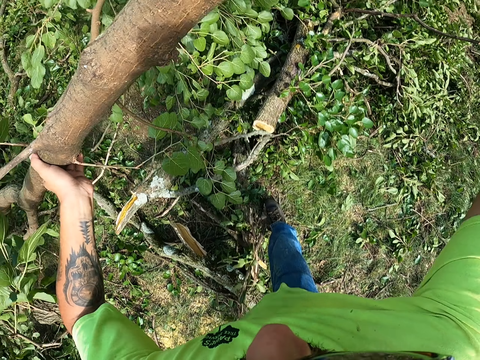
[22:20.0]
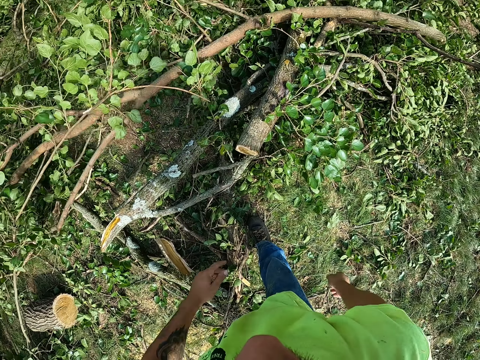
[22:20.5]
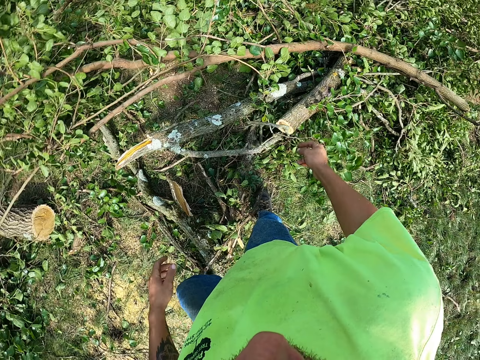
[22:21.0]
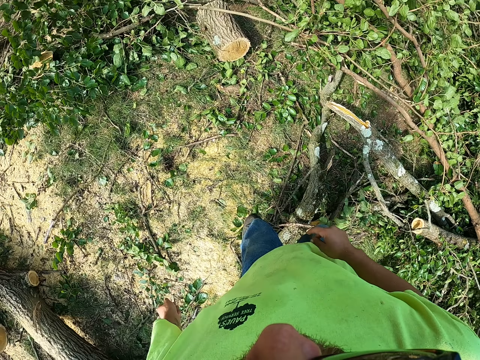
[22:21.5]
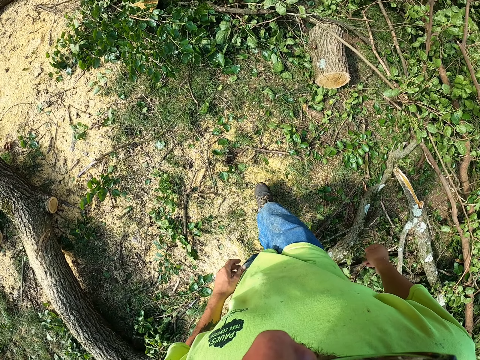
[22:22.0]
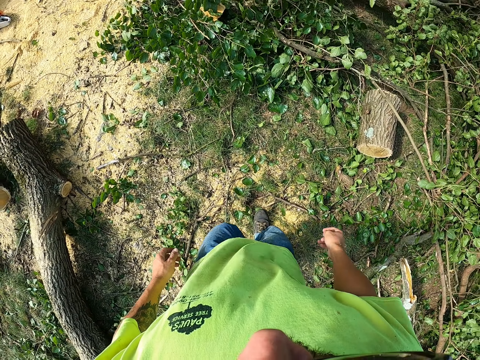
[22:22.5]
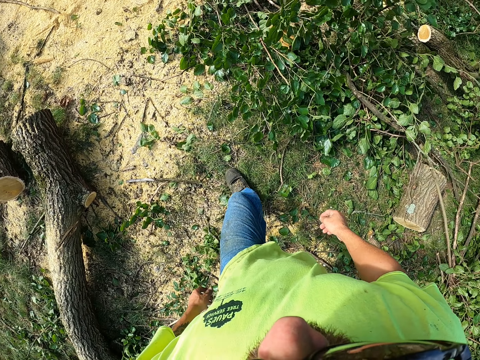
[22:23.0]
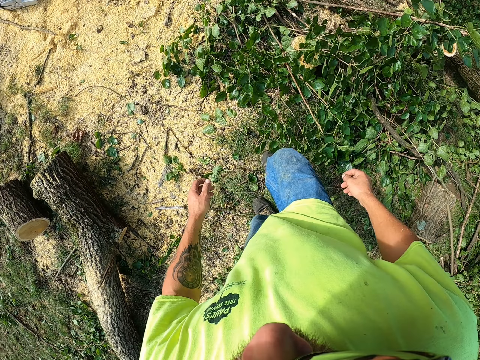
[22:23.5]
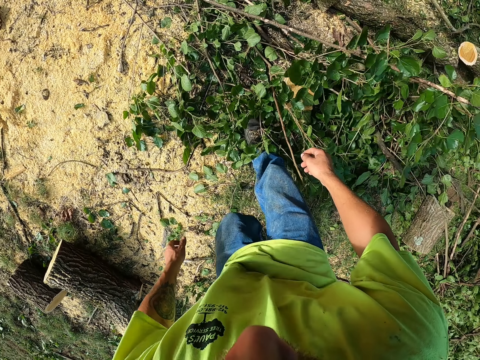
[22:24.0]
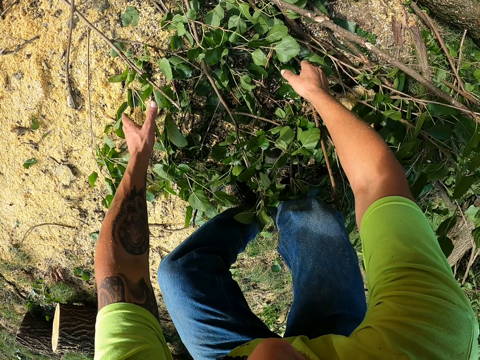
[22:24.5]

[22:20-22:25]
The camera wearer throws the branch in his hands on the ground.

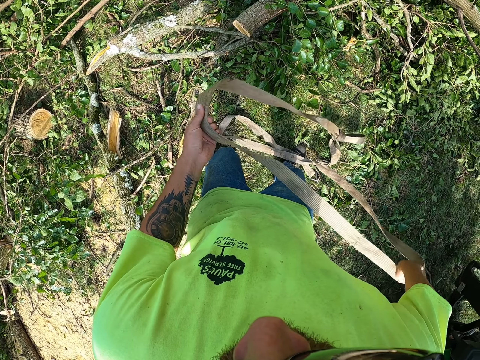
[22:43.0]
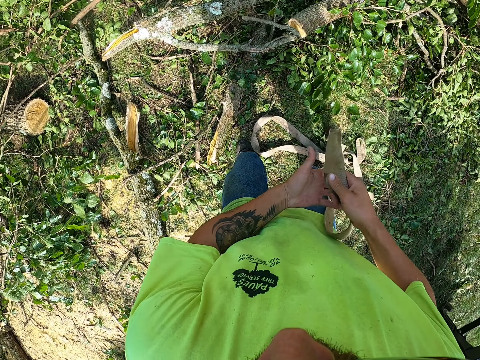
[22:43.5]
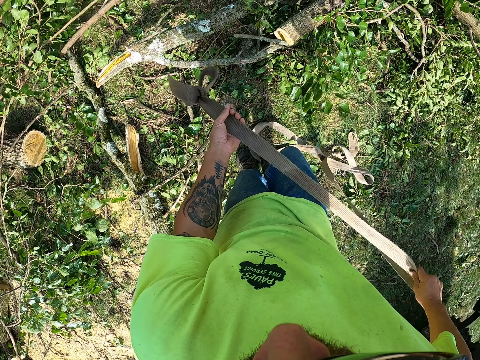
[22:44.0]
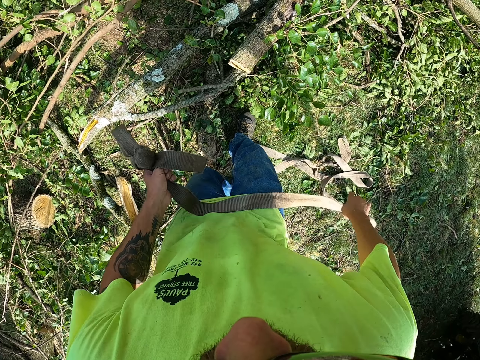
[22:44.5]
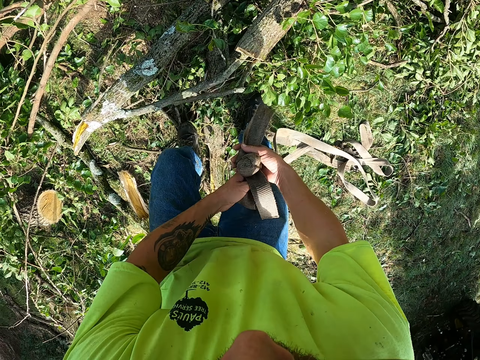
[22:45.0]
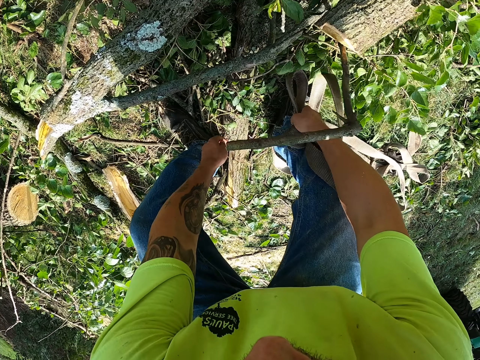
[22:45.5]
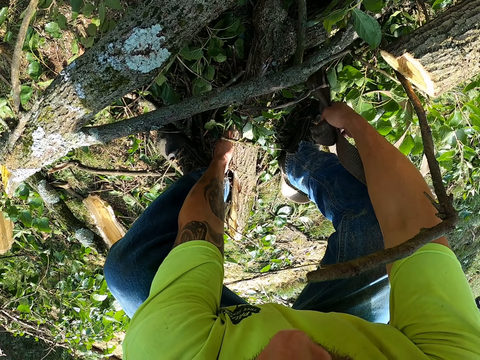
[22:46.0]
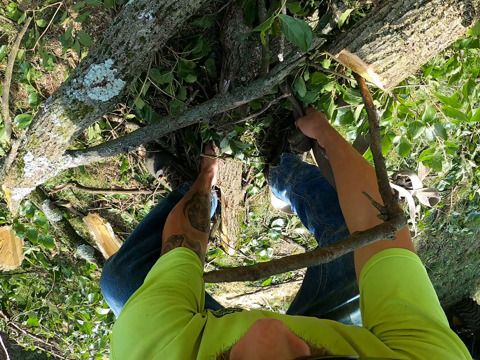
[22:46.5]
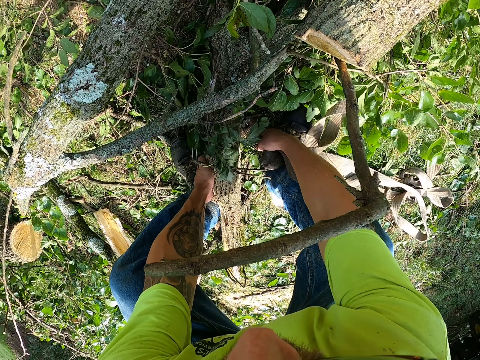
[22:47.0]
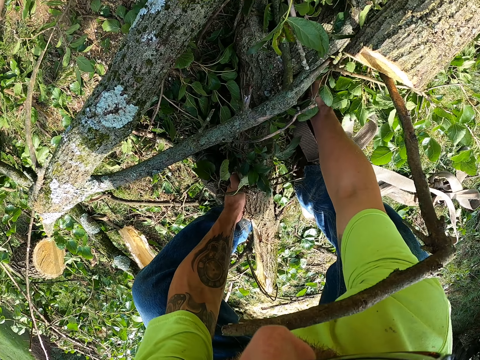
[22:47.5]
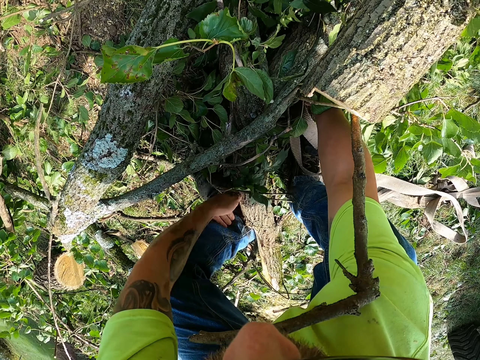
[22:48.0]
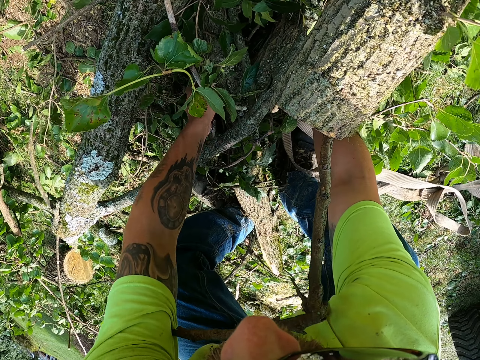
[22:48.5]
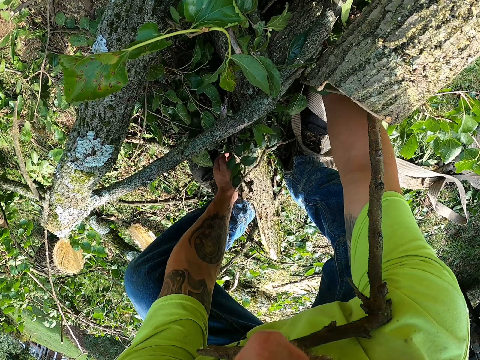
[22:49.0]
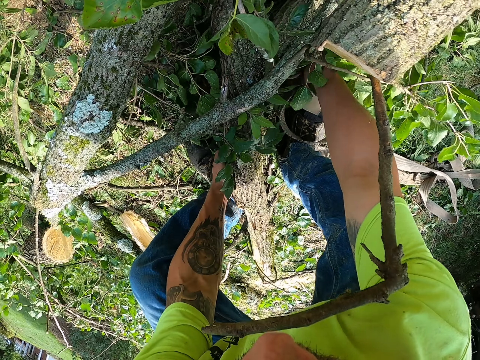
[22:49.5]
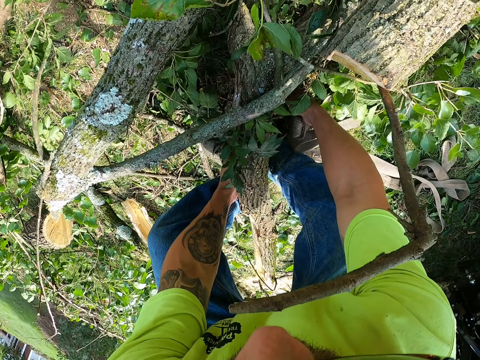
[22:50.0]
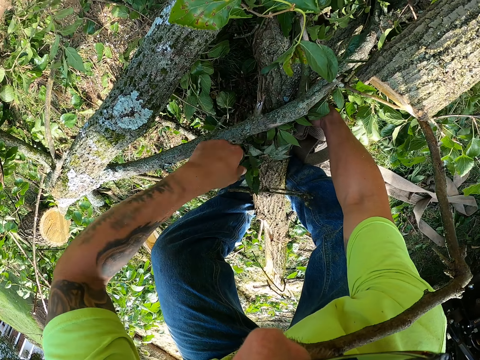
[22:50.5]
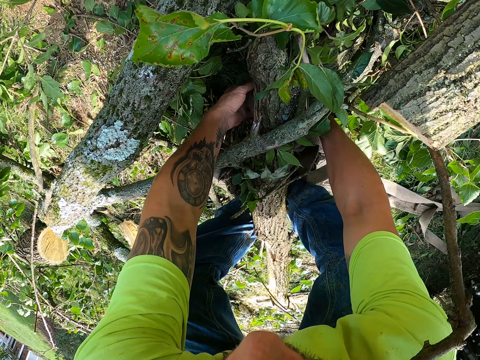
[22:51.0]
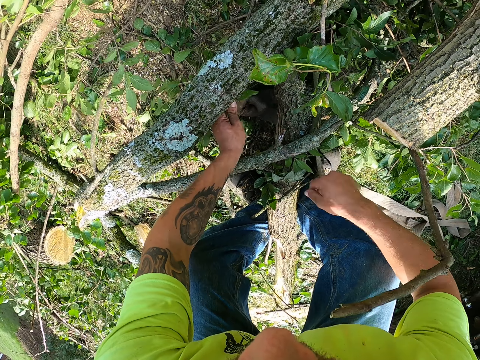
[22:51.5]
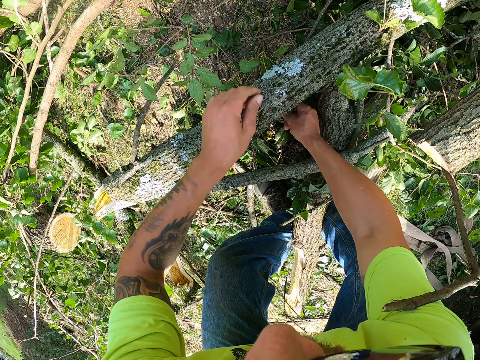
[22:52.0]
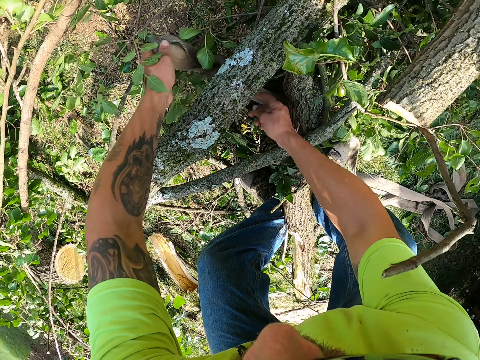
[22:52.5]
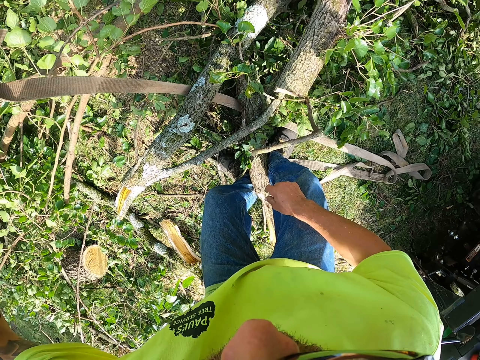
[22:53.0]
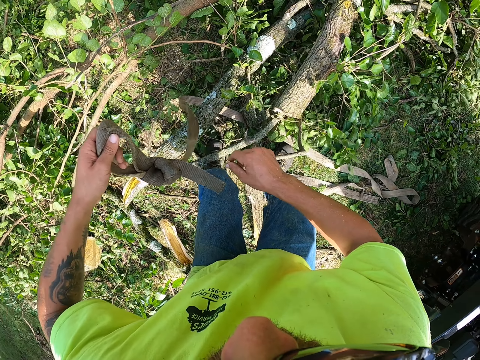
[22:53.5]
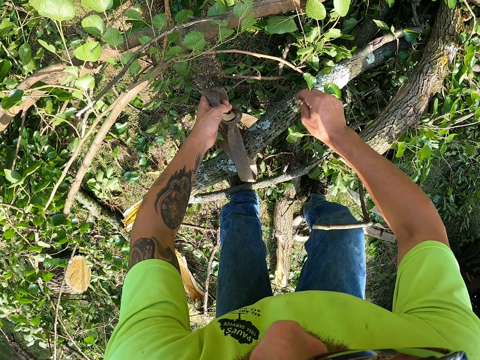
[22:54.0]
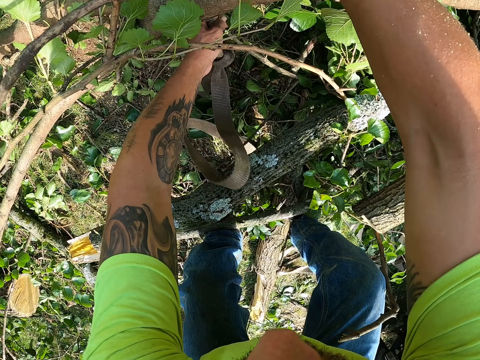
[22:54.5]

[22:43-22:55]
The camera wearer collects the belt from his left hand with his right hand. He lifts a log of wood from the ground with his left hand. He ties the tree branches. He ties the rope on some logs of wood on the ground with both hands.

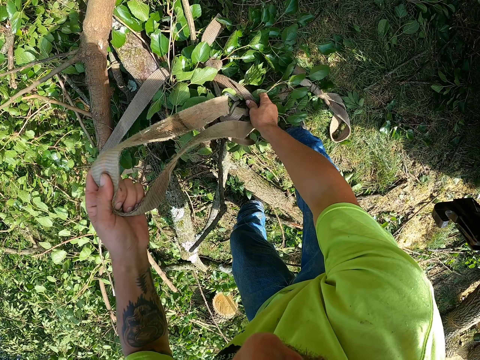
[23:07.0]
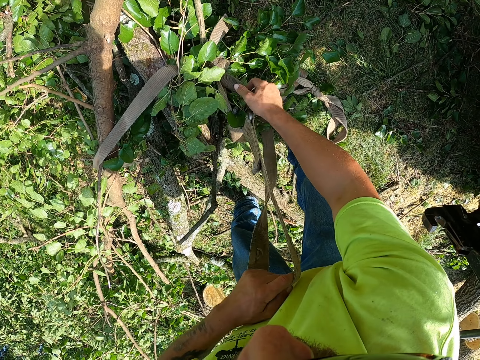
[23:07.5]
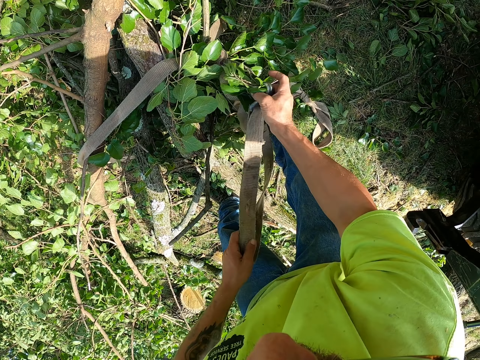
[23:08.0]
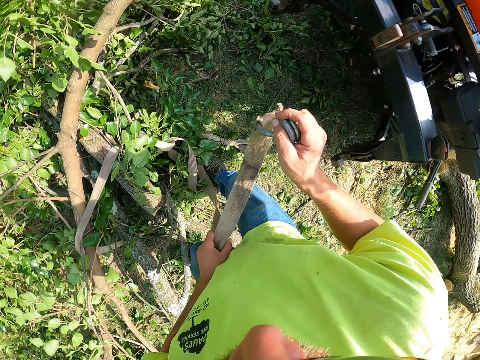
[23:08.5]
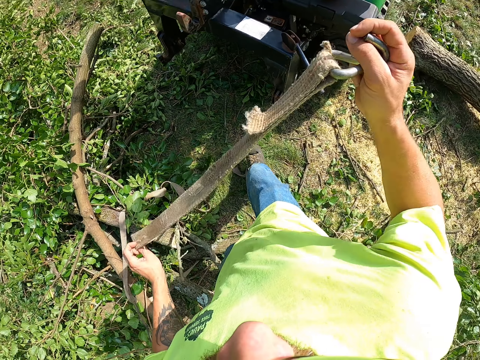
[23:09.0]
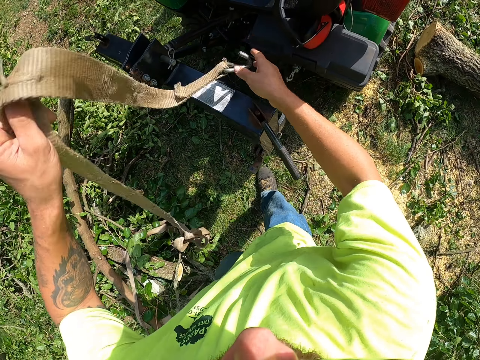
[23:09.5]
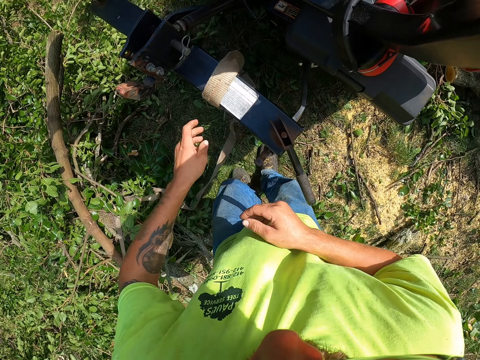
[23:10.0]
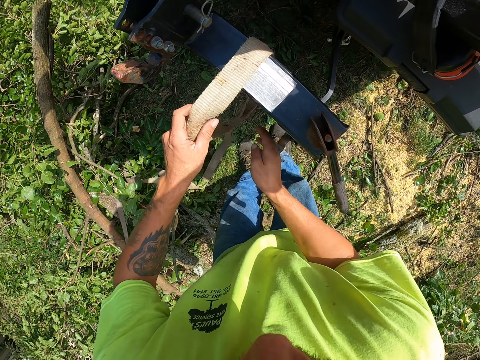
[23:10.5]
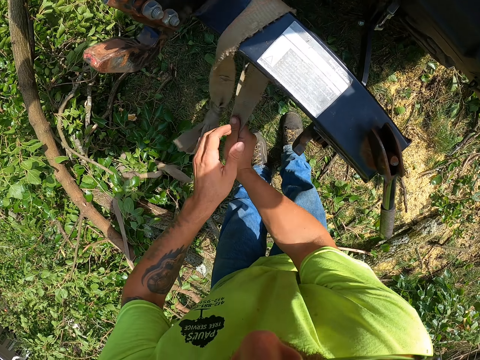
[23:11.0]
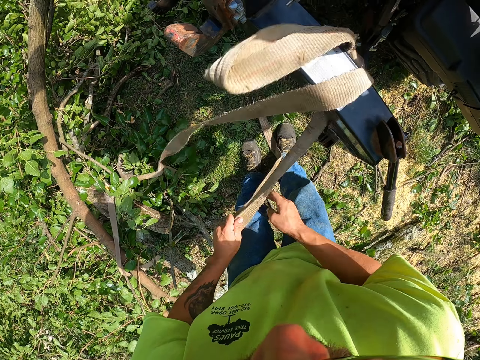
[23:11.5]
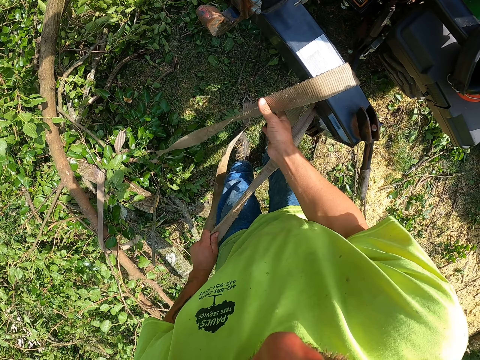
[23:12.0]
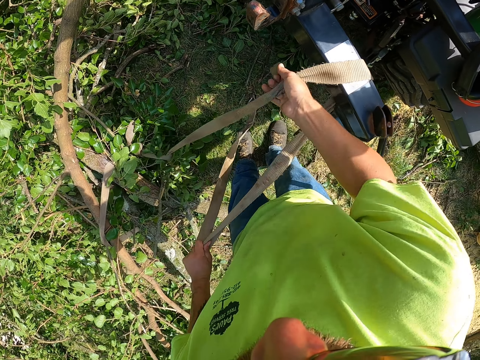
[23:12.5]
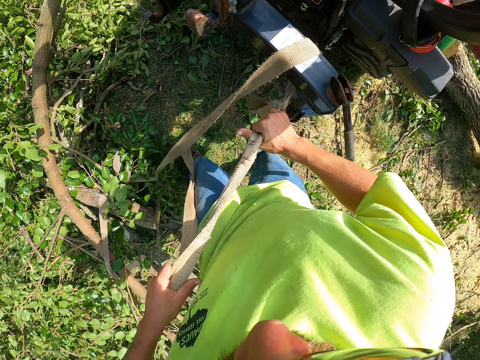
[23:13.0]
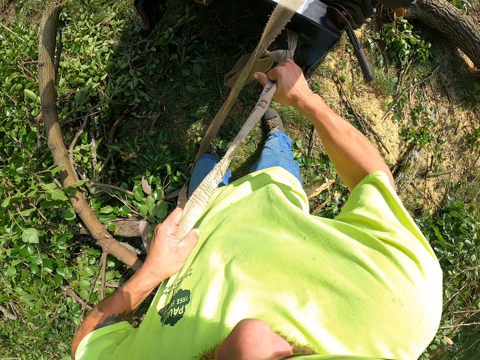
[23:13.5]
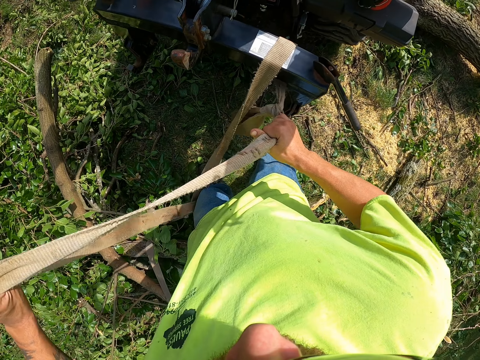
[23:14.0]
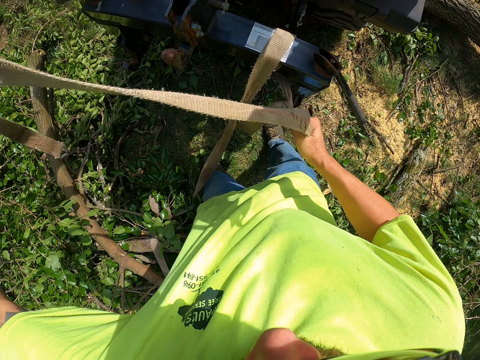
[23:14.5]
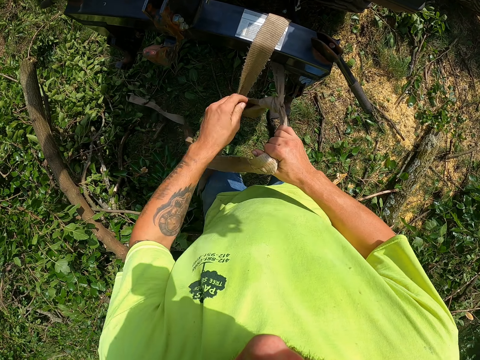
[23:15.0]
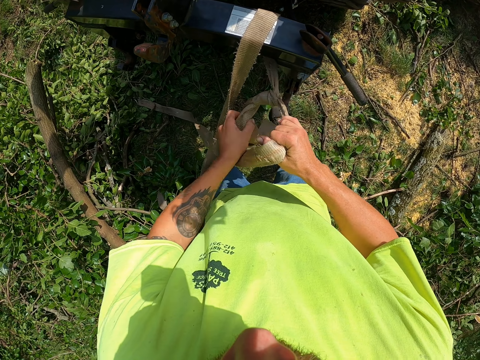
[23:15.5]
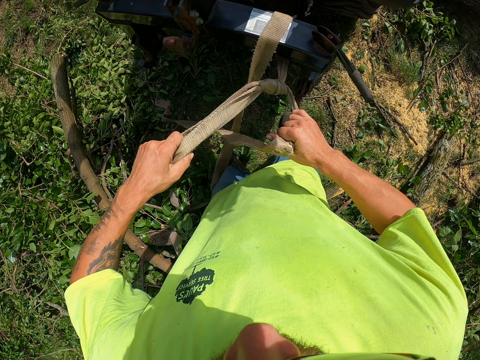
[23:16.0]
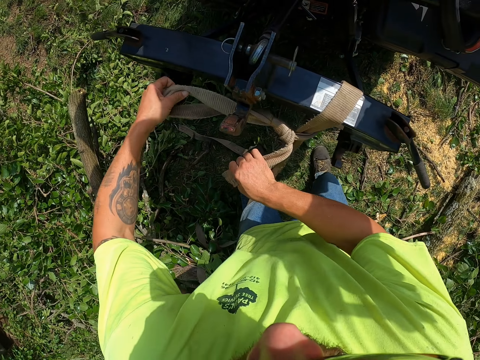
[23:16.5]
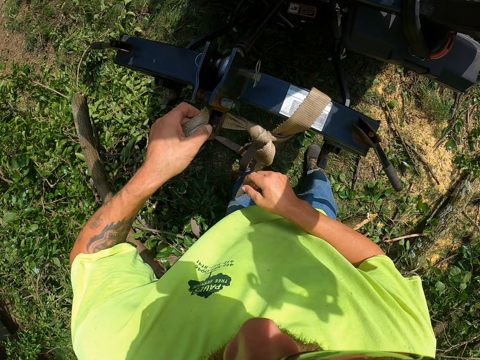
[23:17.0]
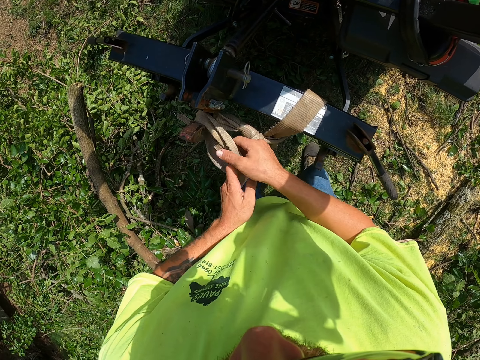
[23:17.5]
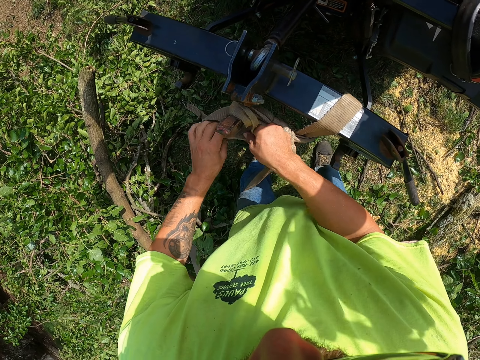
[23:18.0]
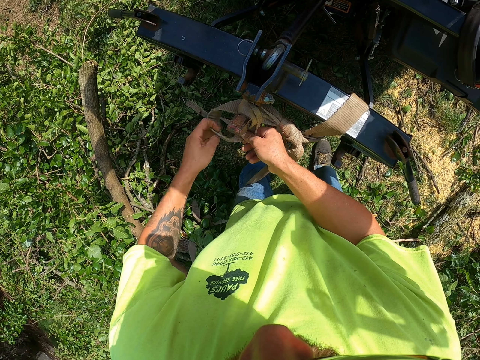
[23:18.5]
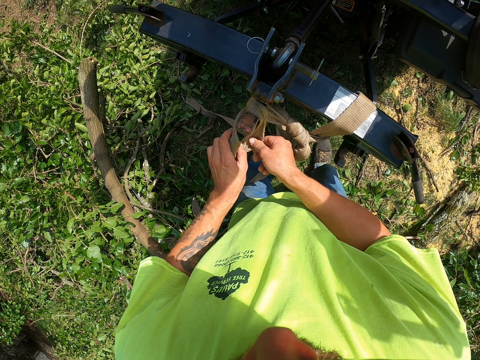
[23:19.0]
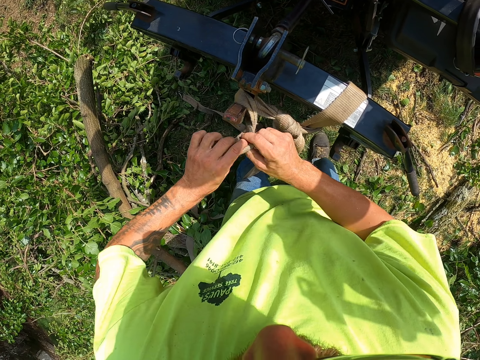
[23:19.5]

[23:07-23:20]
The camera wearer ties the rope on the back of the tractor with both hands.
